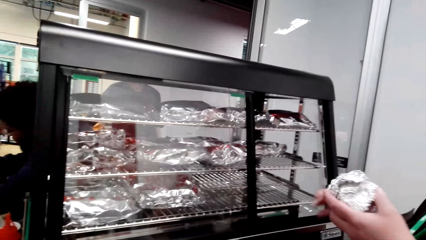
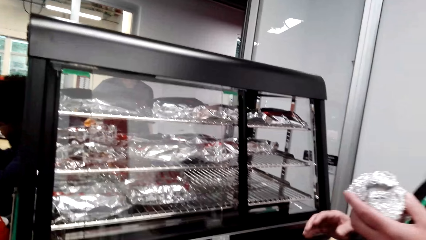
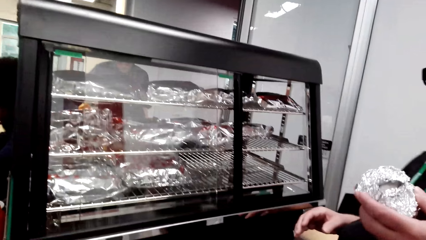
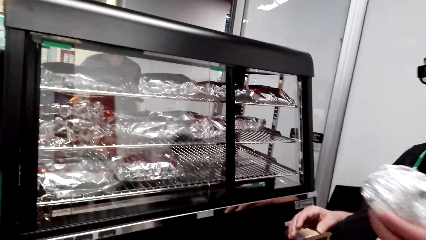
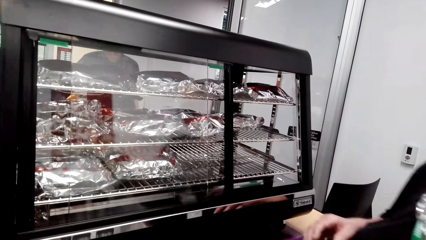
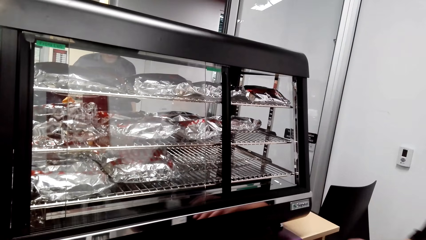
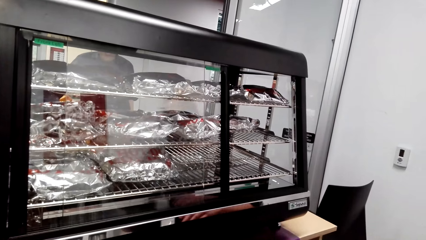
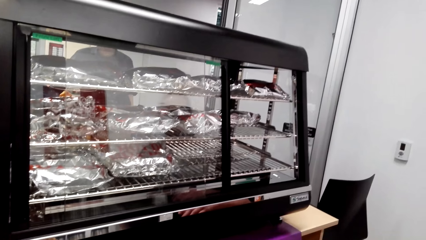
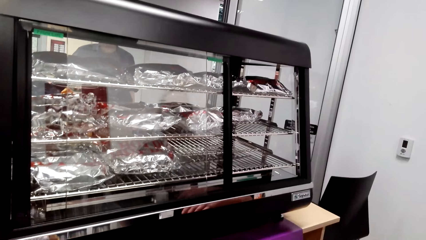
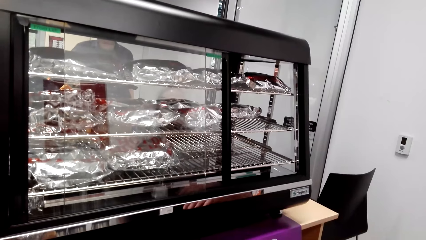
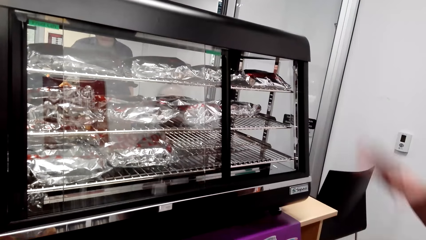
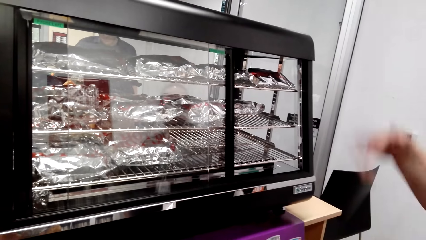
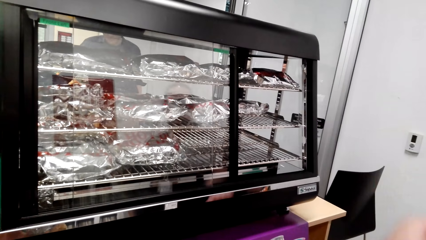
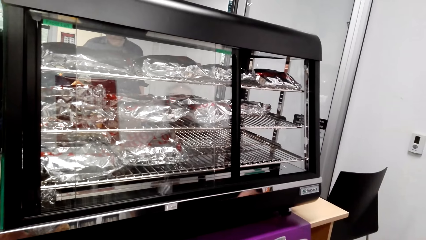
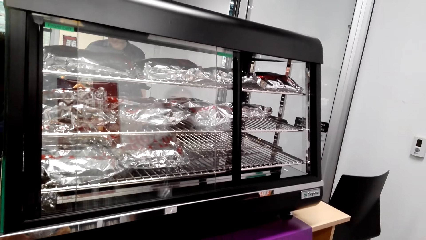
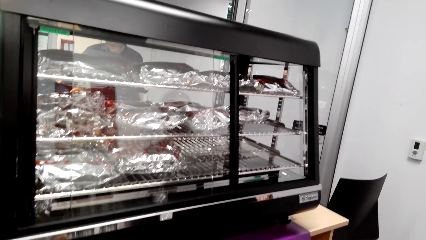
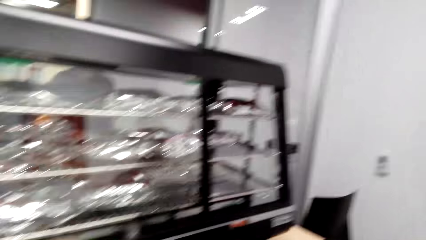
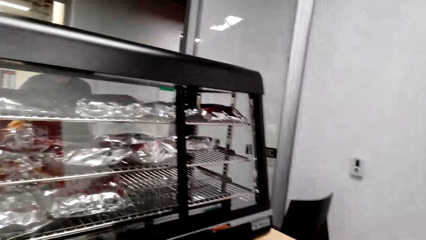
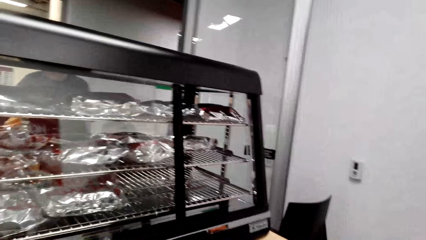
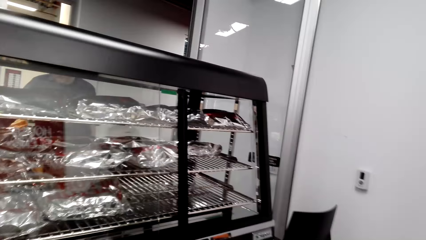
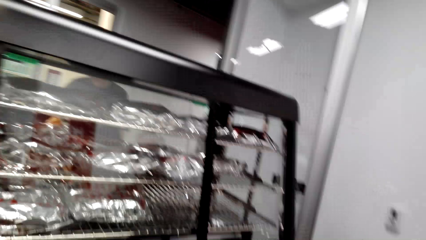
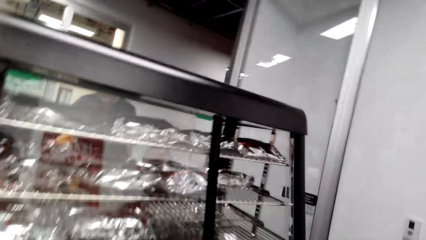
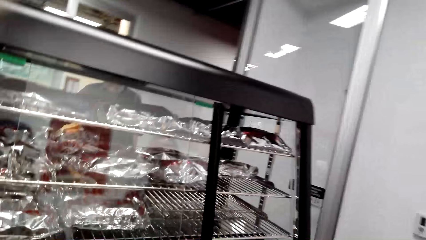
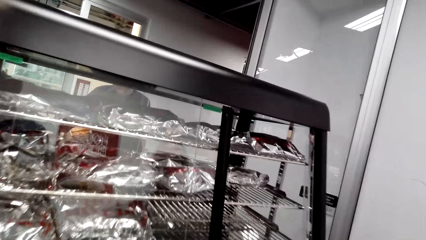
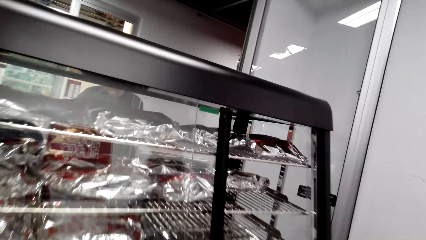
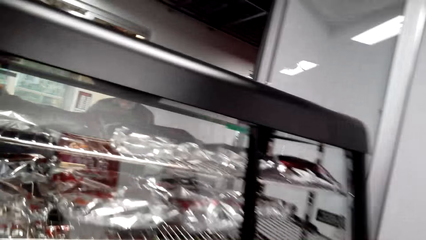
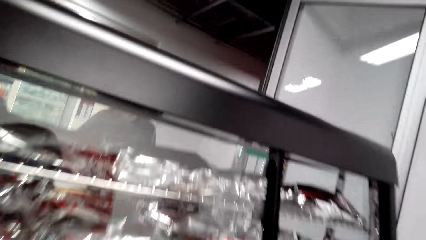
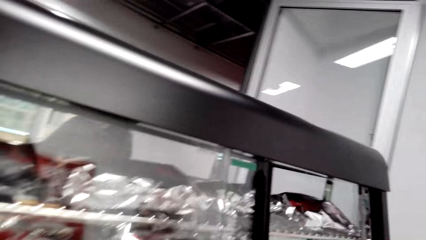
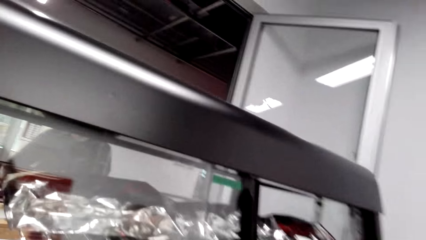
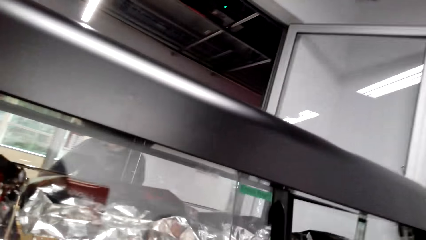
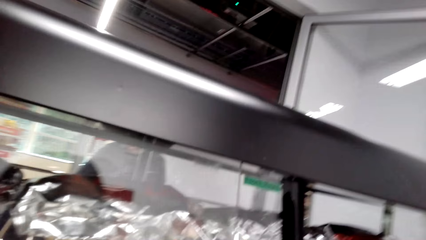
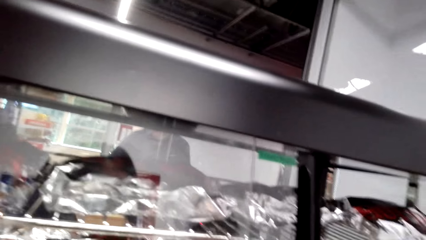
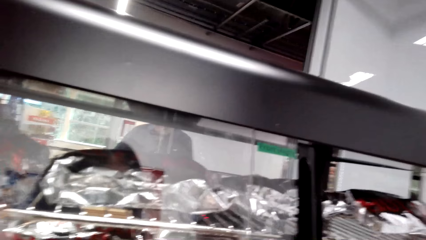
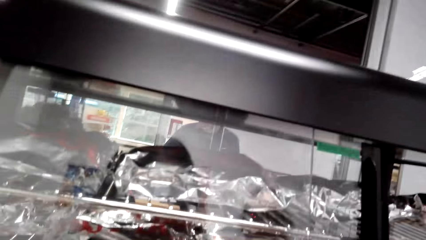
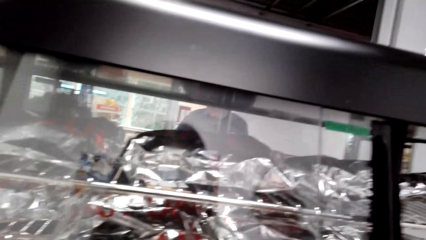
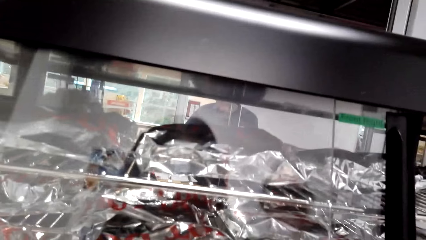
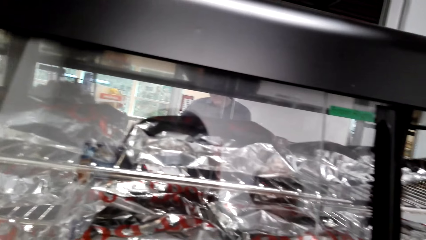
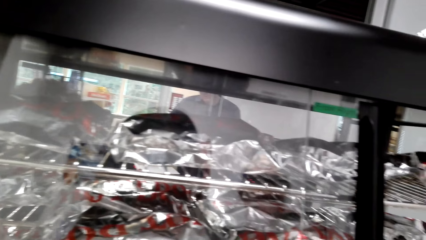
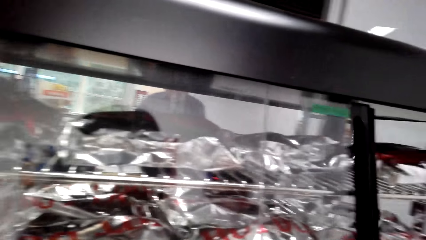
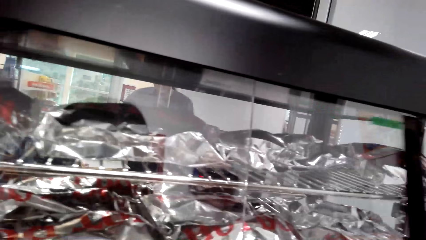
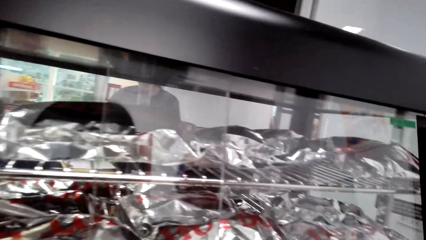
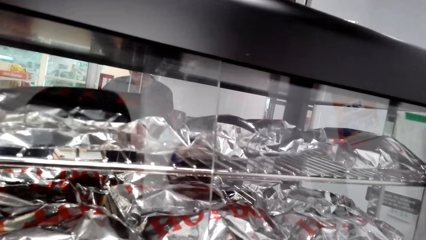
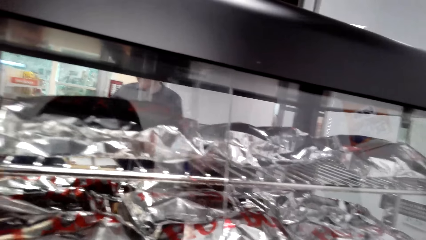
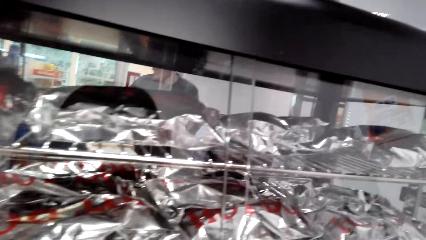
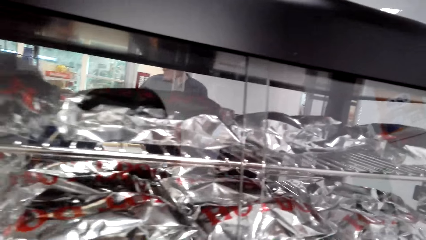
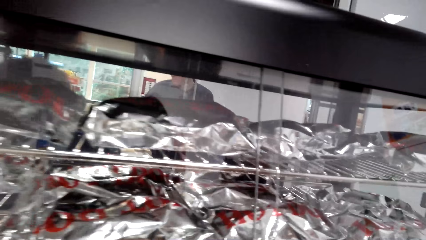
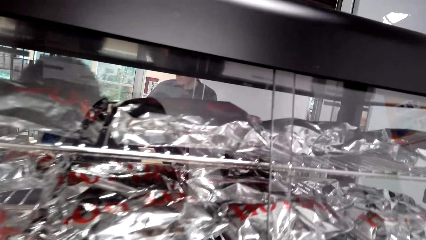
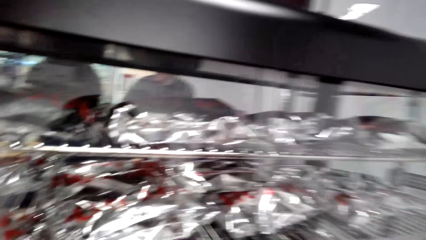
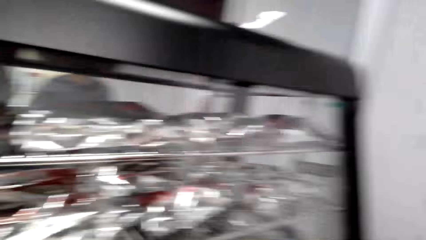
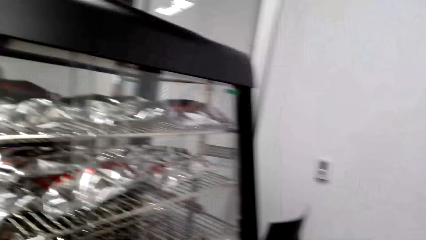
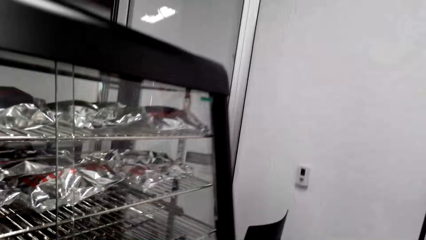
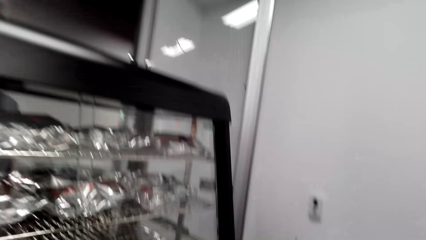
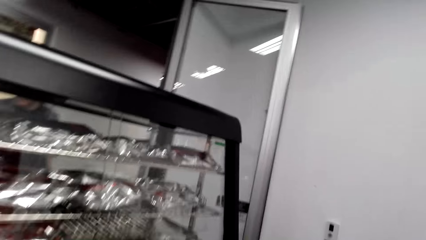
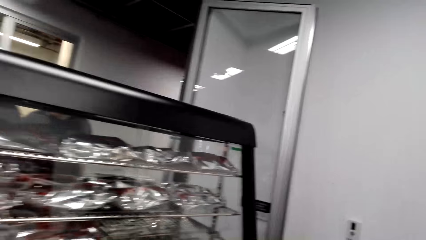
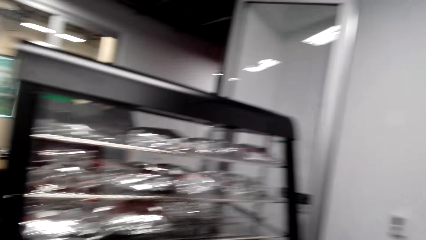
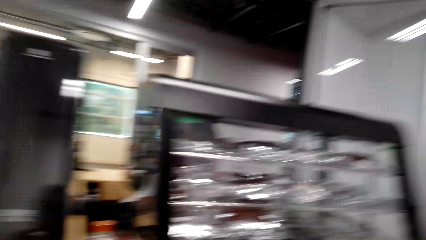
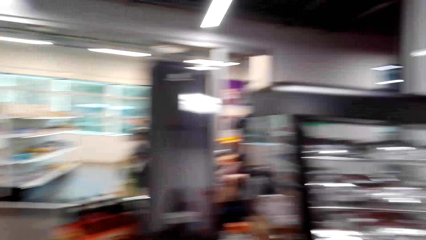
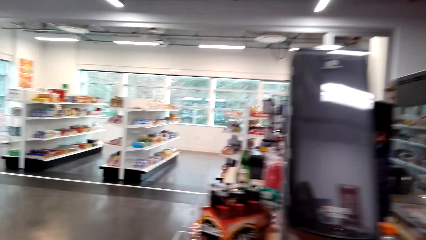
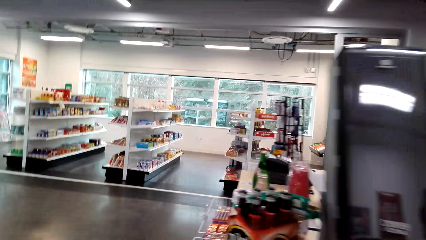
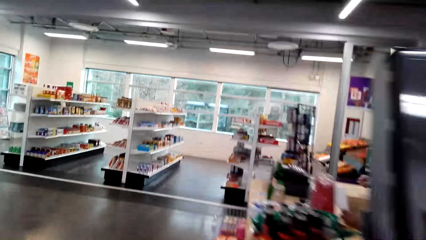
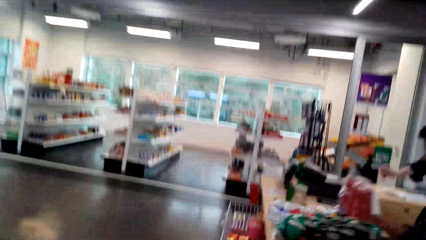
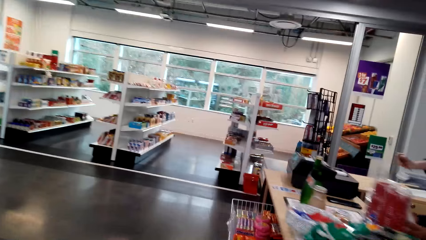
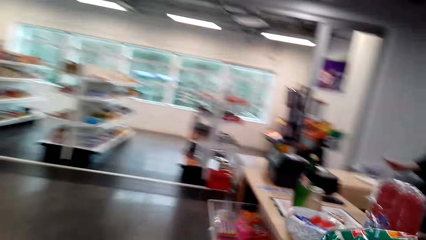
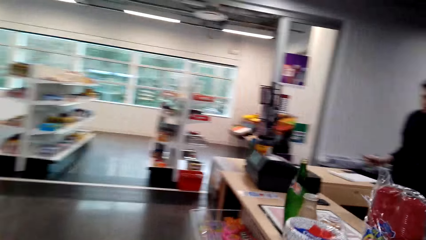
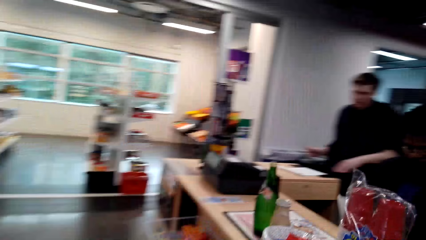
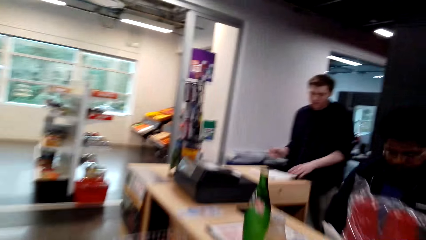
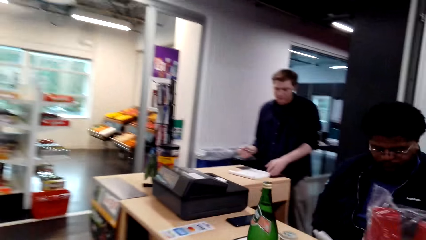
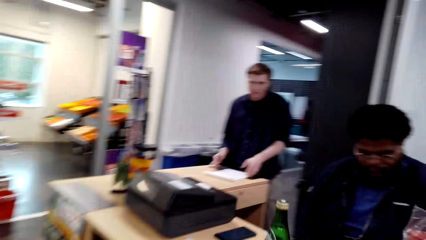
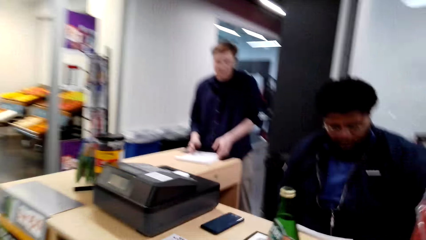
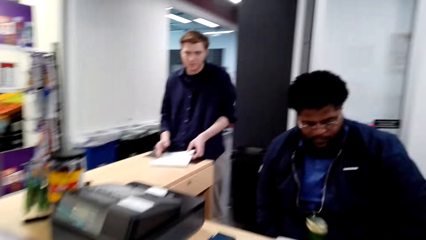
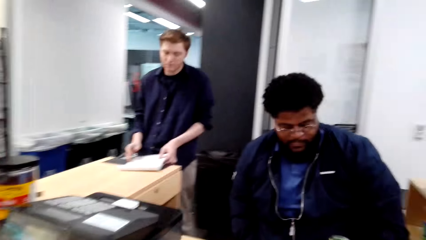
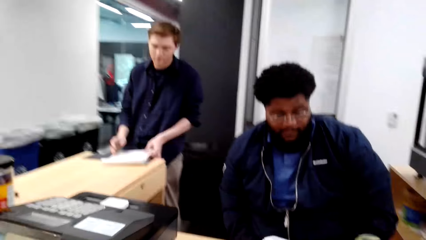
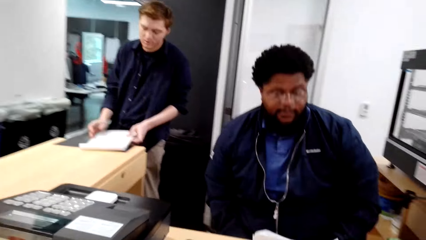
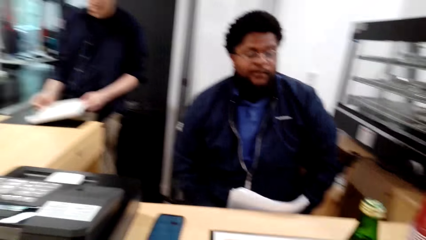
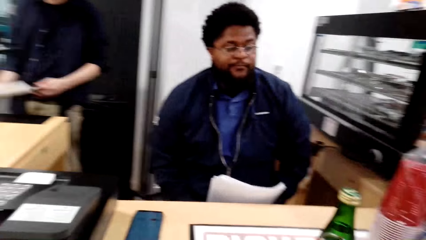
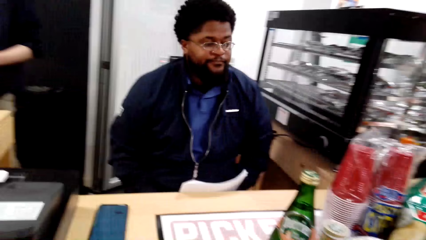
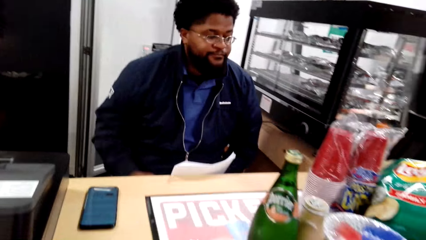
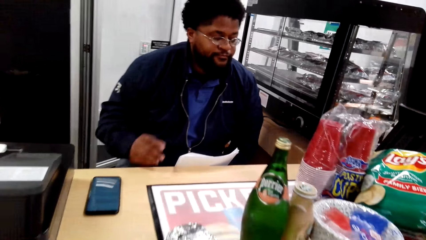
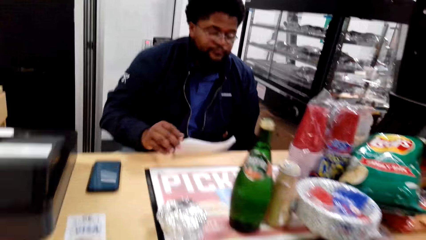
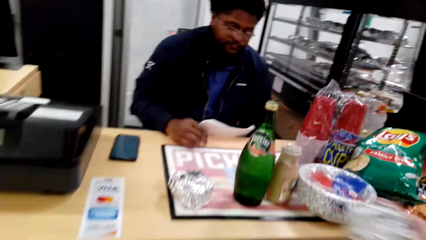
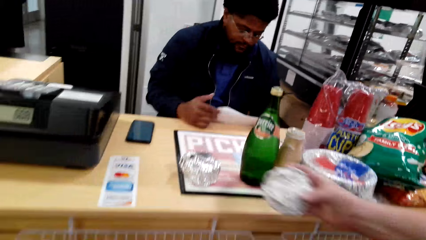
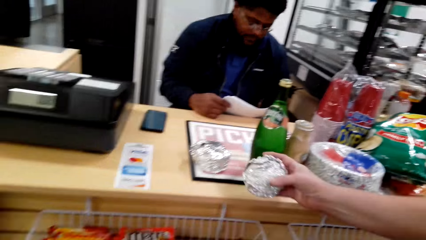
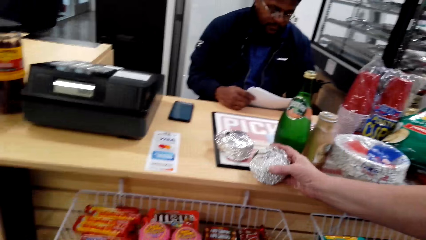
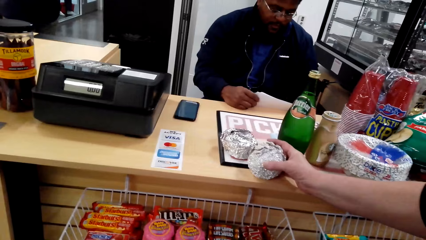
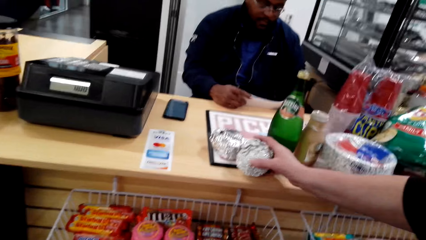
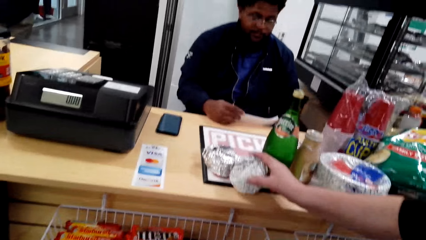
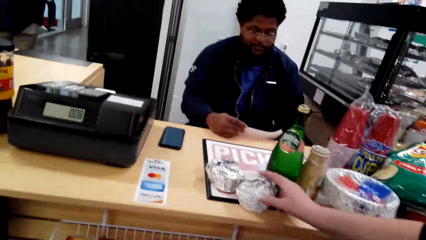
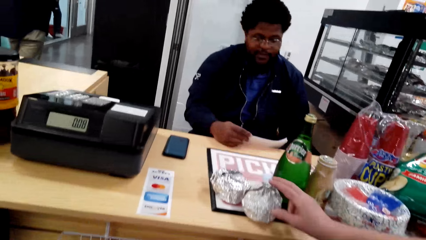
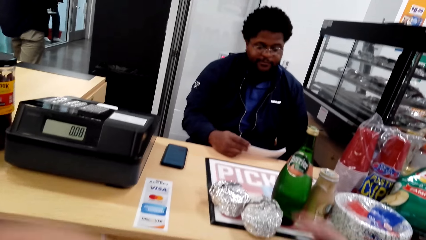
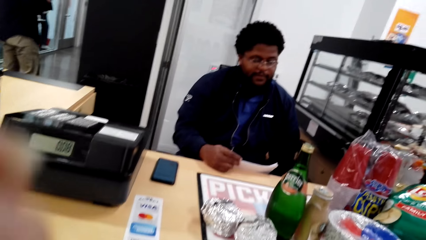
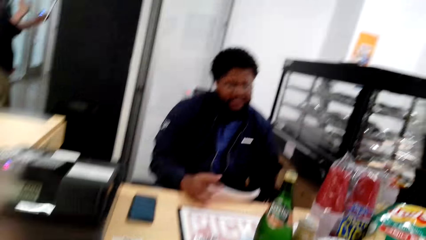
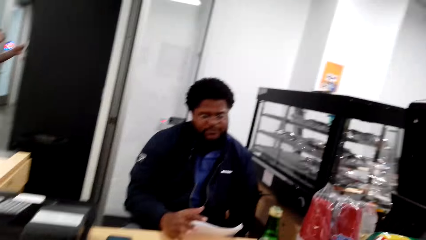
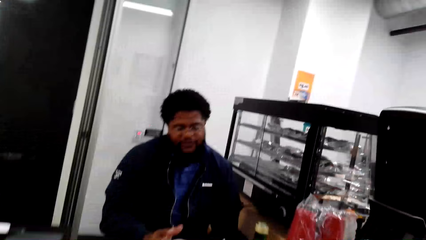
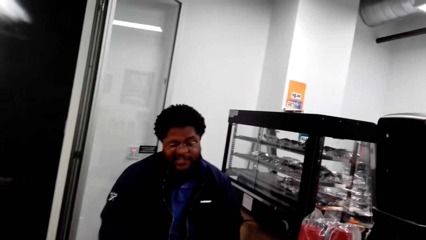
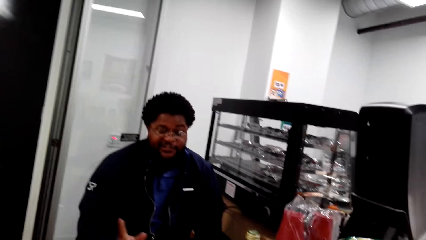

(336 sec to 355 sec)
The camera wearer converses with a woman. The woman closes the grill. The camera wearer looks around the supermarket. They walk around the supermarket. The woman puts something on the desk. The camera wearer puts the snack on the table.
